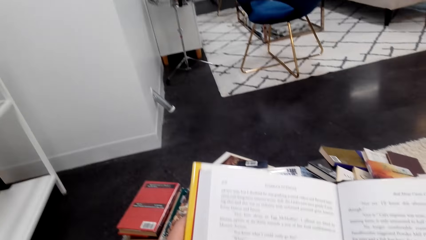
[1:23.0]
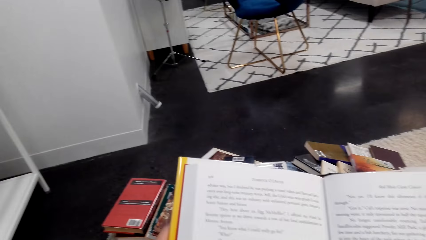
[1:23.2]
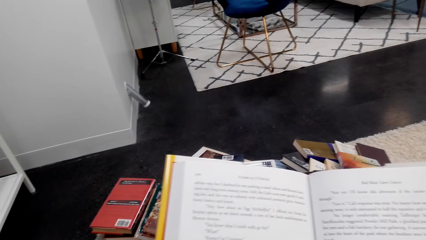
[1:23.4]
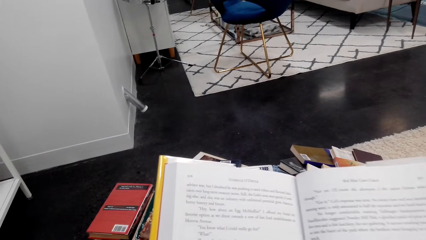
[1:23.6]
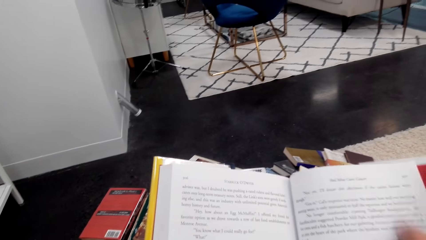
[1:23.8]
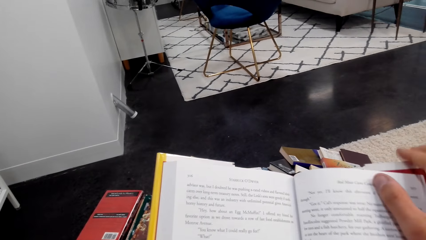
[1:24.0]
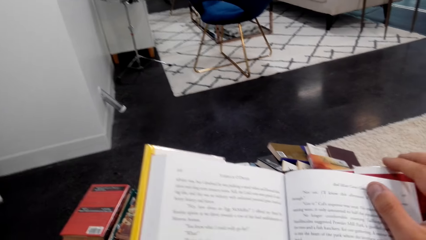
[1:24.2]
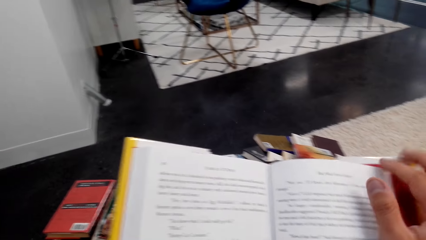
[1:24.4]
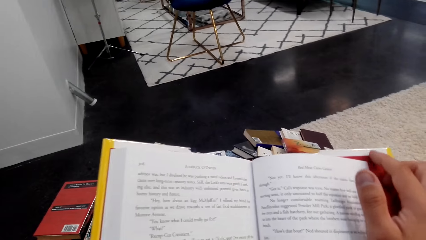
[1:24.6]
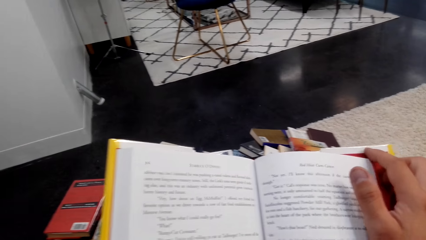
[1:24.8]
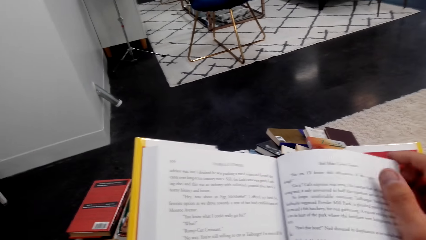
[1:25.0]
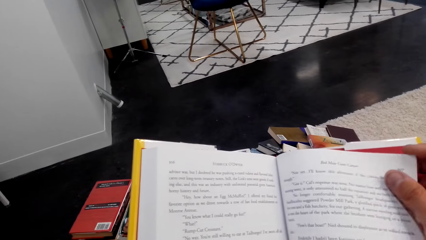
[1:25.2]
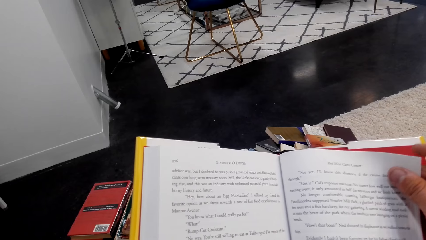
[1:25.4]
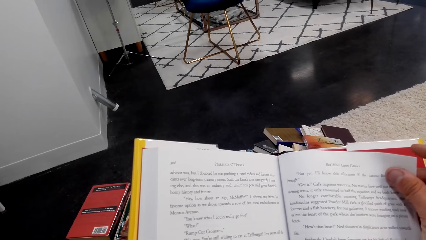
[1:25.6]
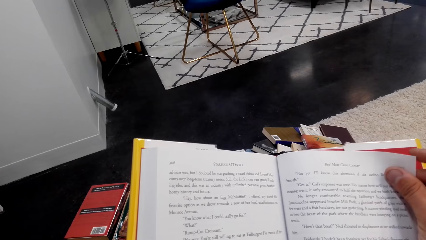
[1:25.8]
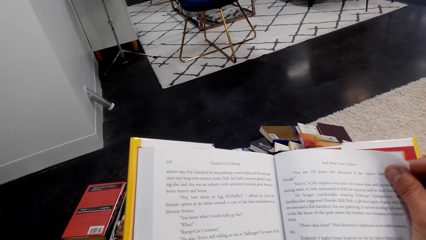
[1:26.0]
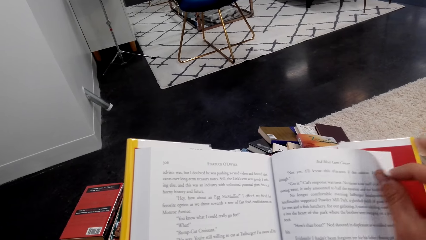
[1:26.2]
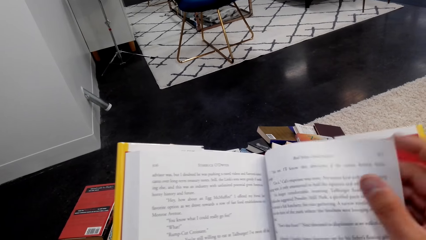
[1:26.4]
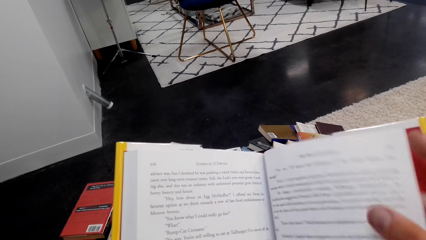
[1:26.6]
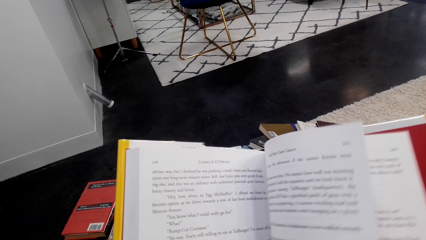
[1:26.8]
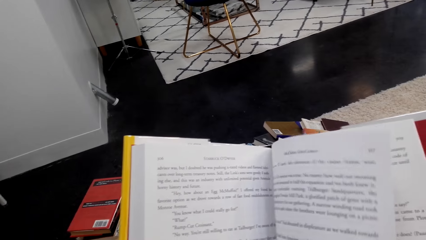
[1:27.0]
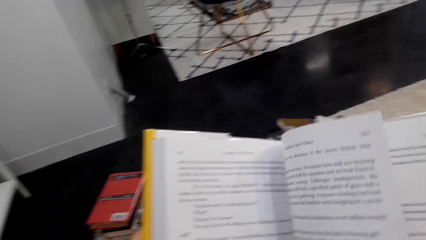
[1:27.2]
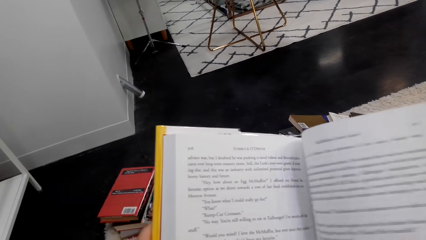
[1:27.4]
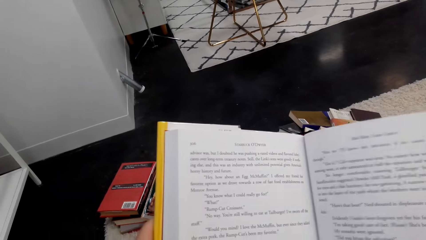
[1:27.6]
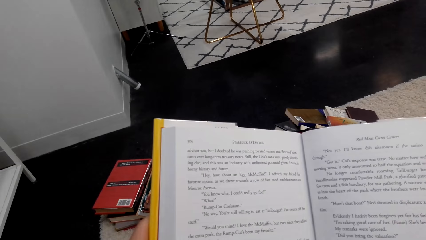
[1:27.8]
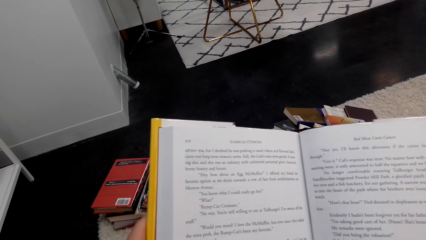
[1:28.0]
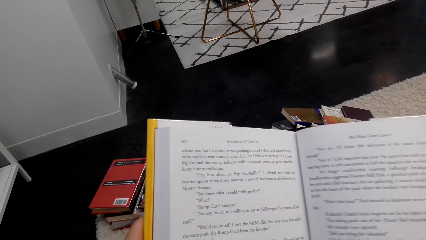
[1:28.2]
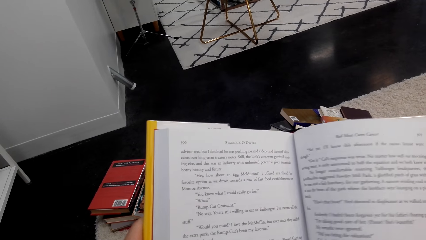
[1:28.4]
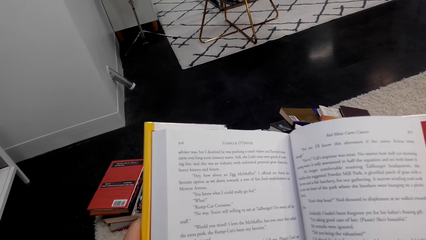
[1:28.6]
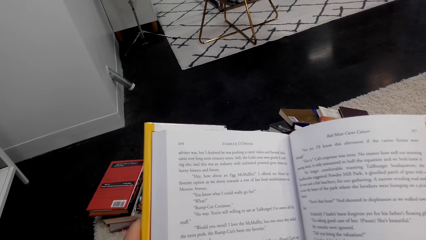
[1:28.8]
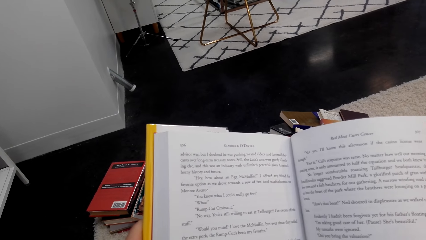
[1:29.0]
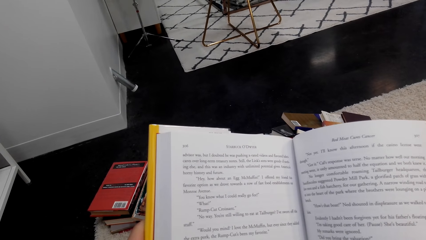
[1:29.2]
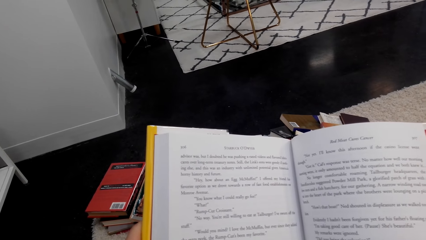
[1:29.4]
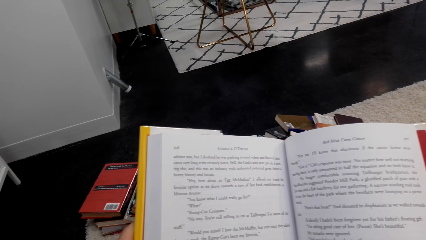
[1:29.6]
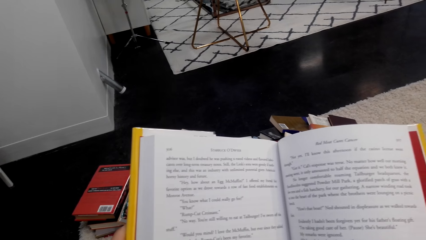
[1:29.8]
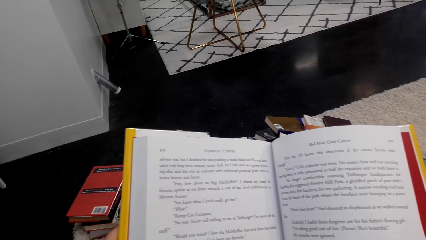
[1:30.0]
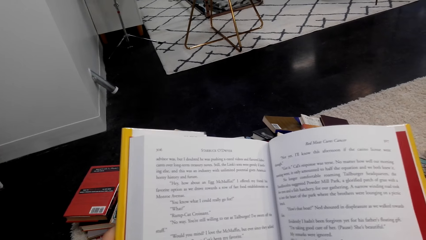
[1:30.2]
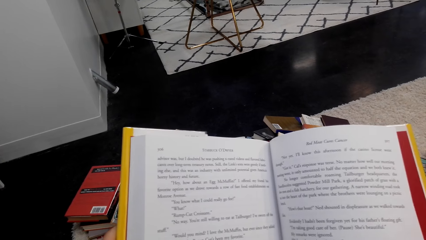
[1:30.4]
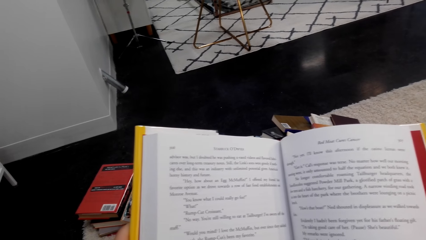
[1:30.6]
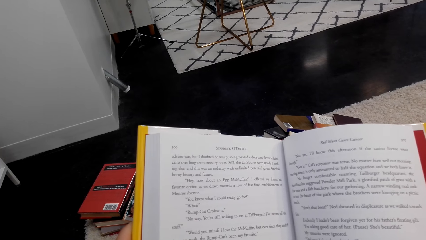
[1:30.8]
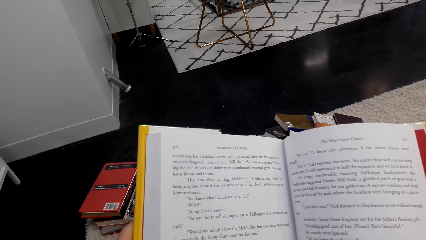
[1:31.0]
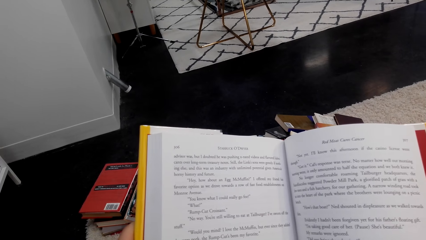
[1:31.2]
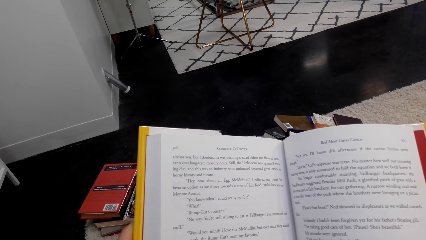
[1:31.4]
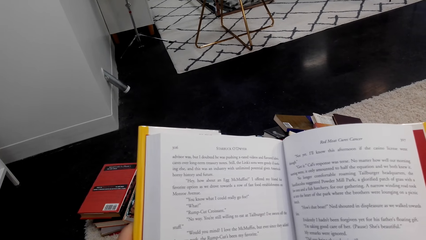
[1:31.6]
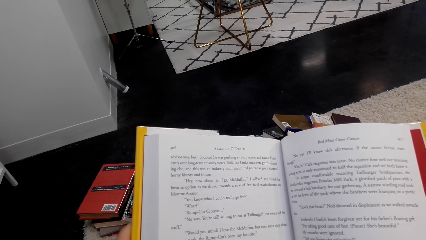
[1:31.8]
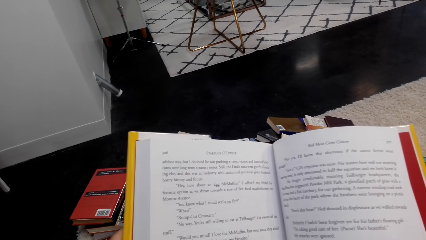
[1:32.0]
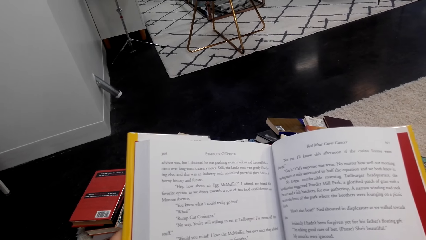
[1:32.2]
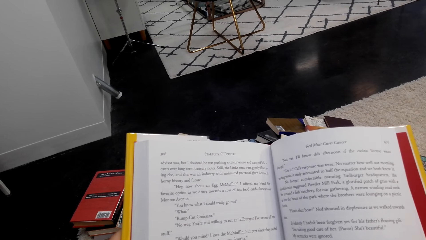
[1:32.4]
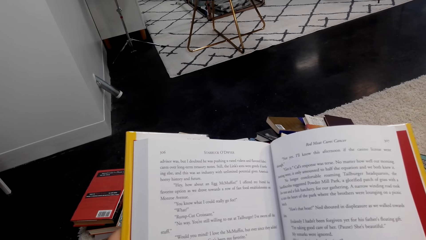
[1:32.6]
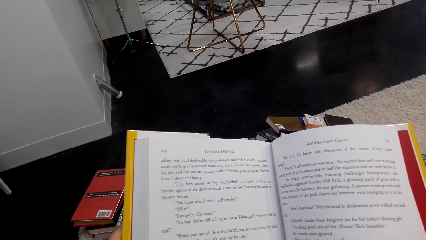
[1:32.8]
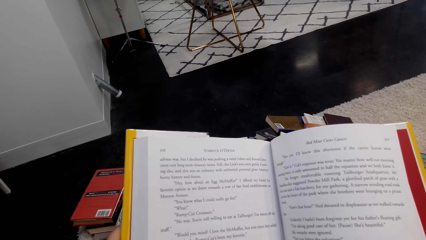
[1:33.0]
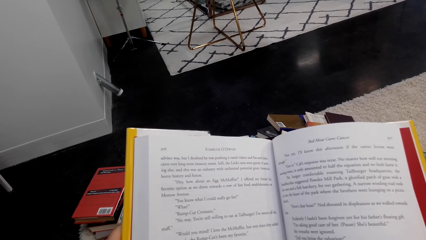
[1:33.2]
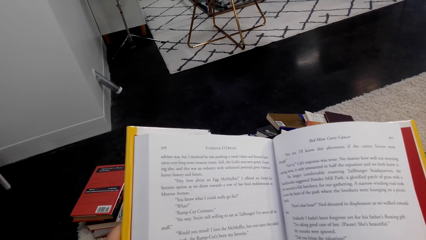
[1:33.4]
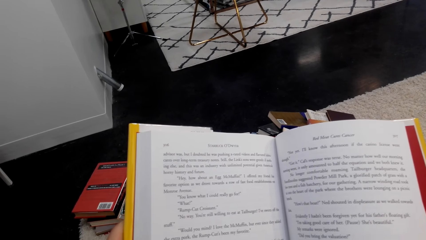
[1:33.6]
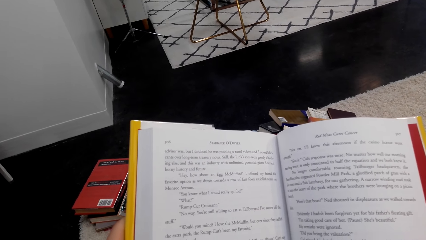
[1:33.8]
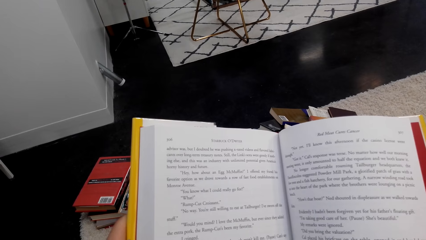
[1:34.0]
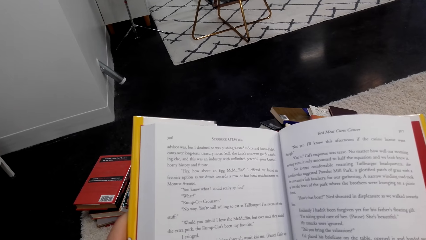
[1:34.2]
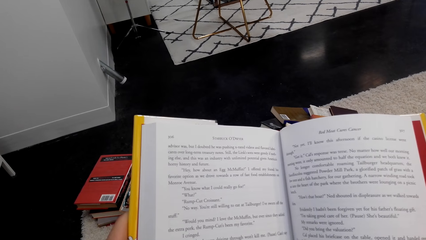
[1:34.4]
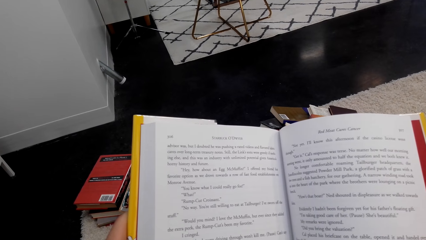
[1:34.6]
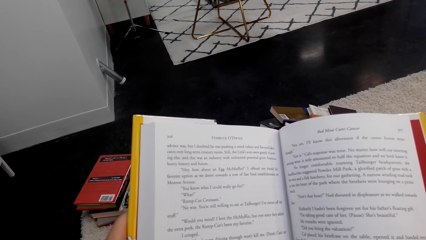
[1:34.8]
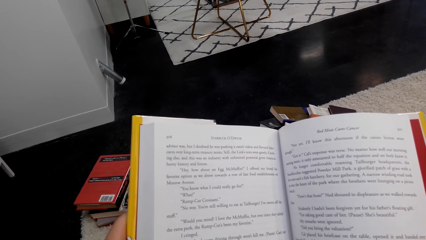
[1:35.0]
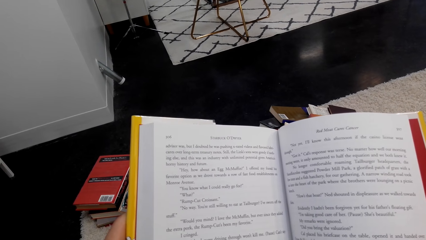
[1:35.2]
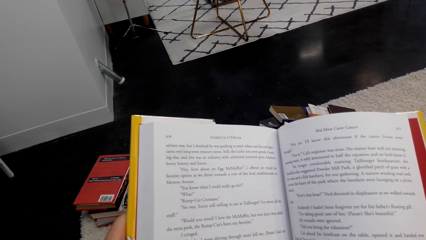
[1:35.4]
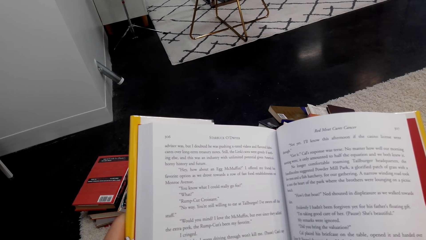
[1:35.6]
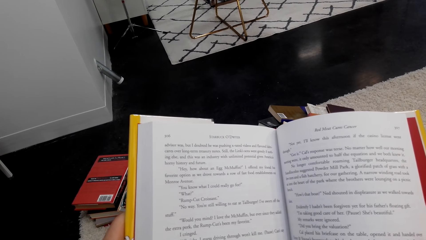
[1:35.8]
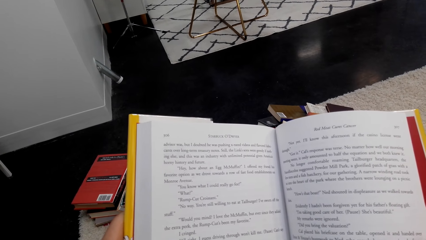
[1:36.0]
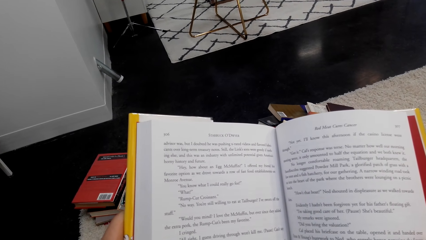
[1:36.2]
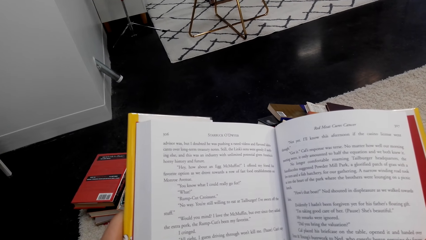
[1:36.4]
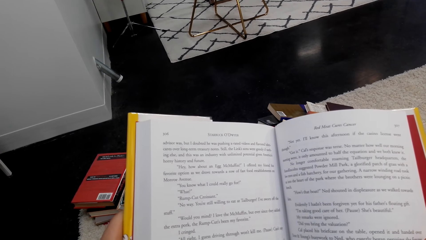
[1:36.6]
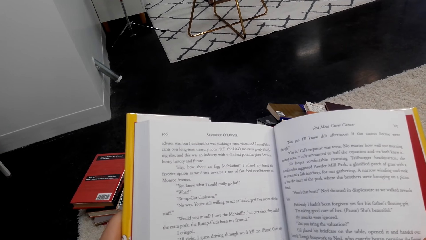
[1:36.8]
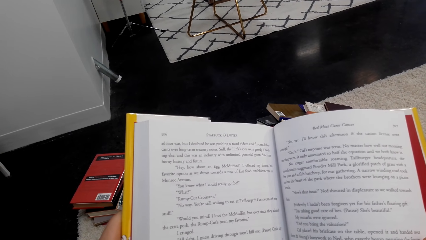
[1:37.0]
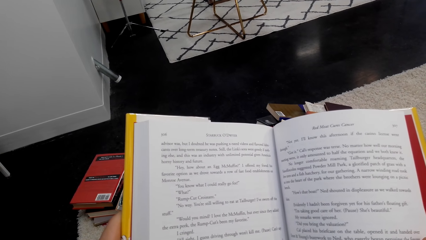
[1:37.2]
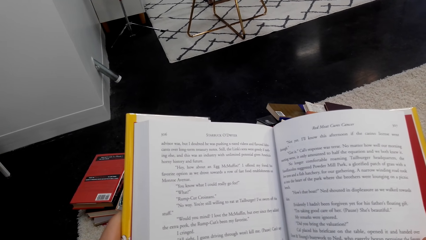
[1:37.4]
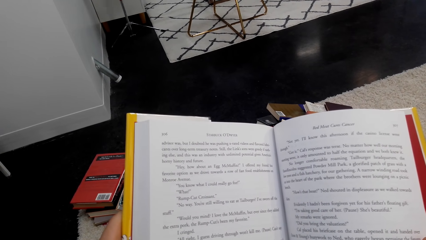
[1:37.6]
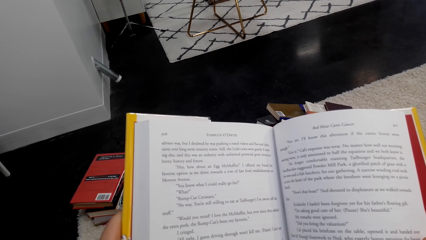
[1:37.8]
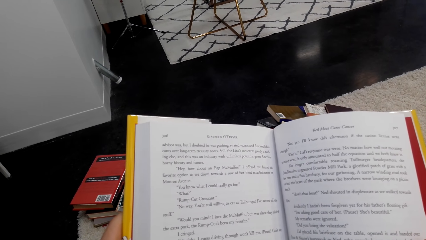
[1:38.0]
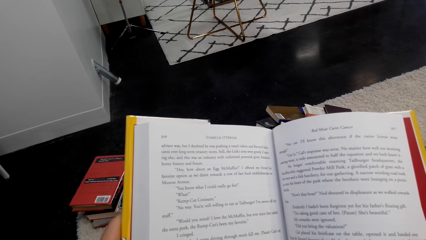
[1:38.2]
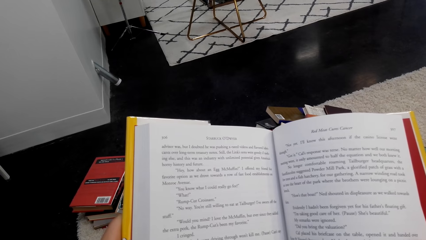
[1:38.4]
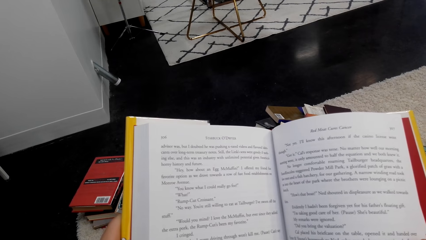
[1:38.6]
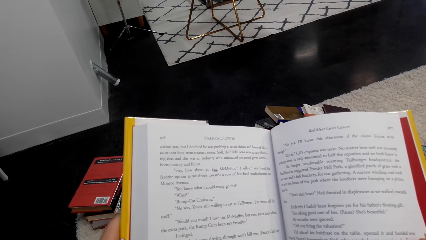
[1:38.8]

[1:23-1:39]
The camera wearer reads a book. They flip a page of the book. They read the book.
